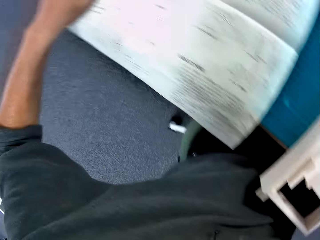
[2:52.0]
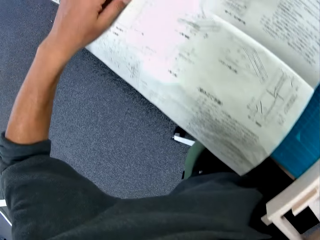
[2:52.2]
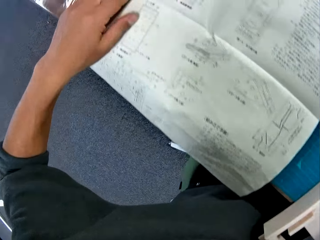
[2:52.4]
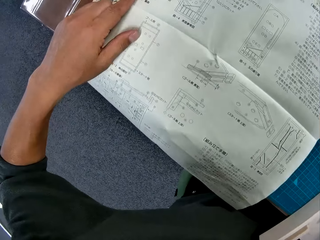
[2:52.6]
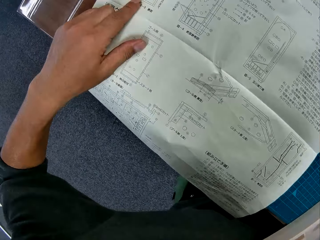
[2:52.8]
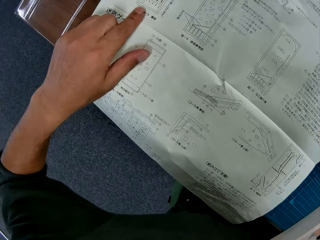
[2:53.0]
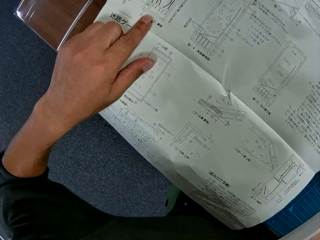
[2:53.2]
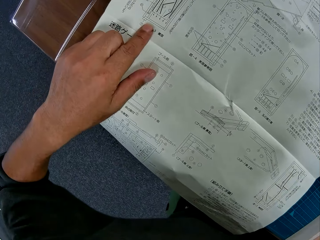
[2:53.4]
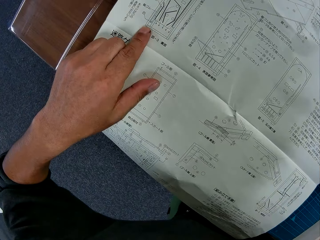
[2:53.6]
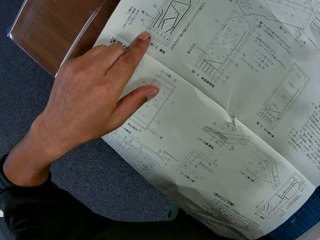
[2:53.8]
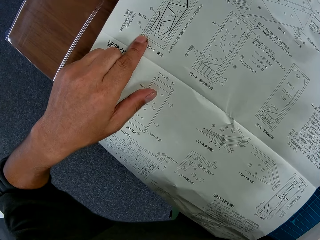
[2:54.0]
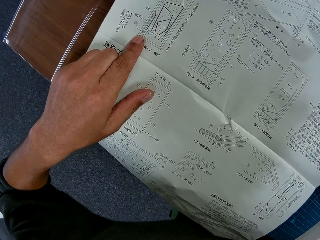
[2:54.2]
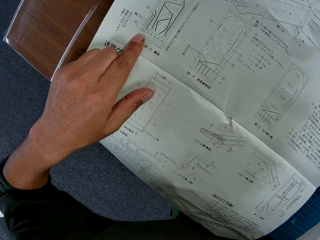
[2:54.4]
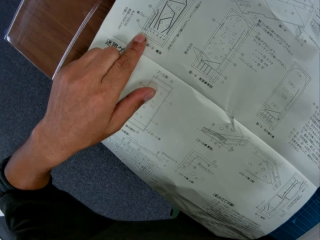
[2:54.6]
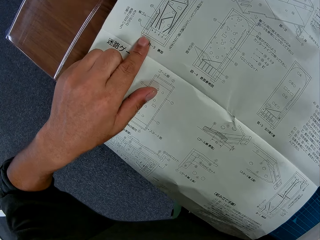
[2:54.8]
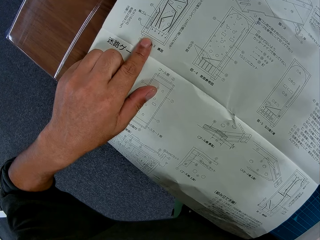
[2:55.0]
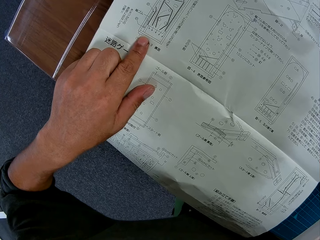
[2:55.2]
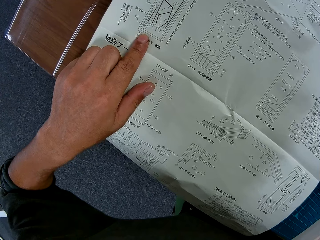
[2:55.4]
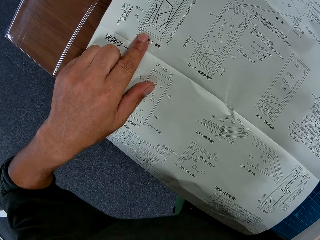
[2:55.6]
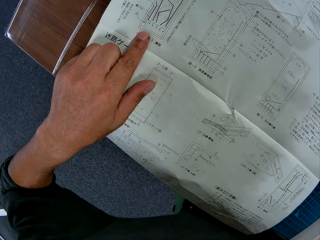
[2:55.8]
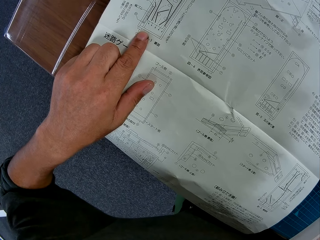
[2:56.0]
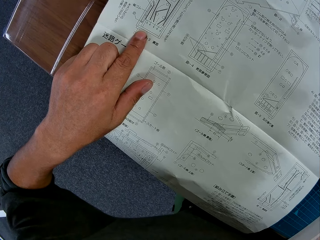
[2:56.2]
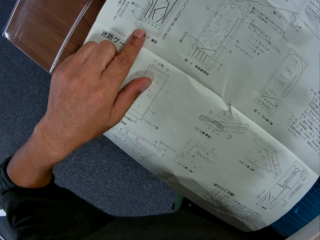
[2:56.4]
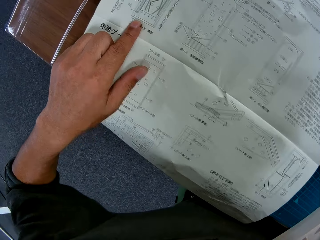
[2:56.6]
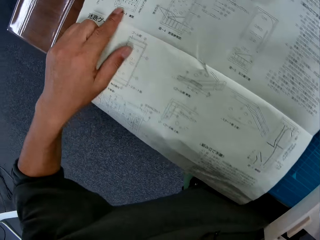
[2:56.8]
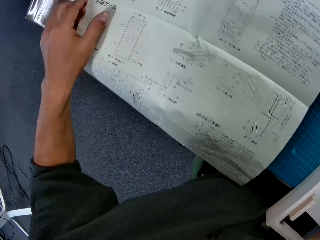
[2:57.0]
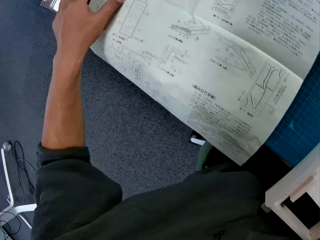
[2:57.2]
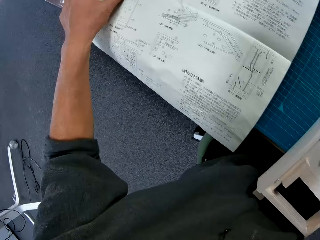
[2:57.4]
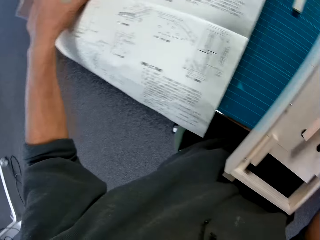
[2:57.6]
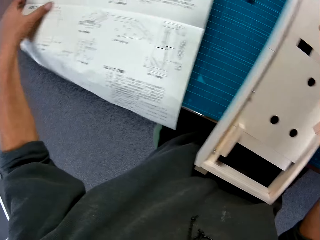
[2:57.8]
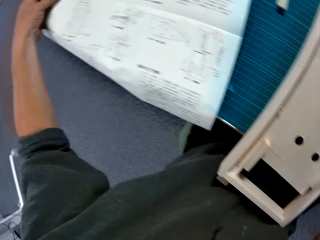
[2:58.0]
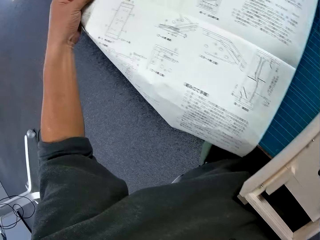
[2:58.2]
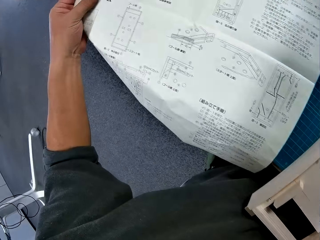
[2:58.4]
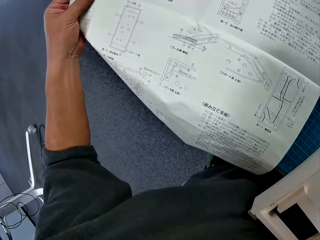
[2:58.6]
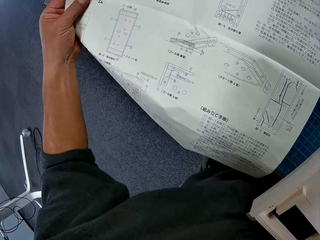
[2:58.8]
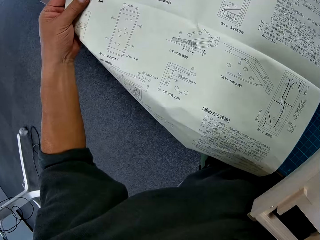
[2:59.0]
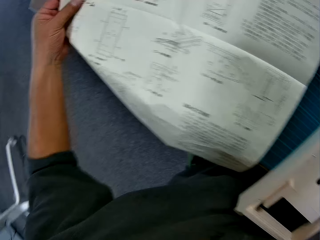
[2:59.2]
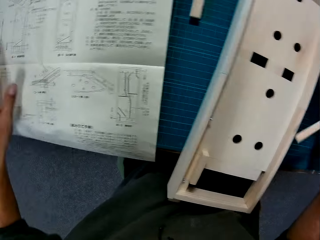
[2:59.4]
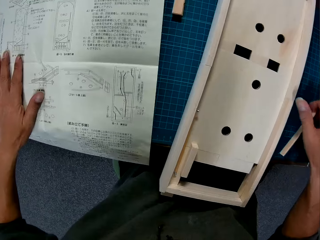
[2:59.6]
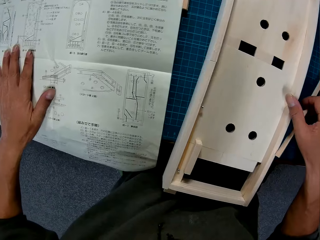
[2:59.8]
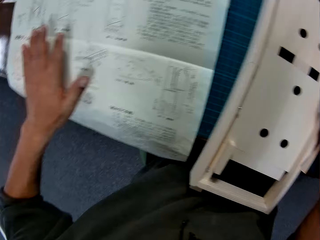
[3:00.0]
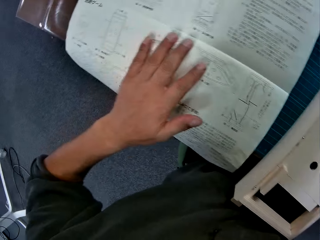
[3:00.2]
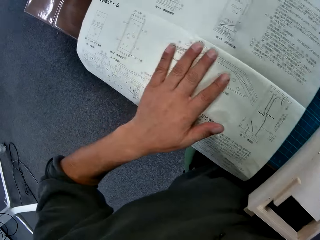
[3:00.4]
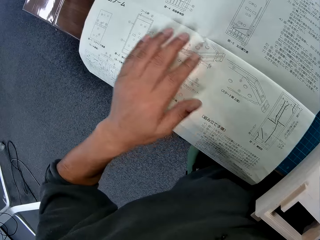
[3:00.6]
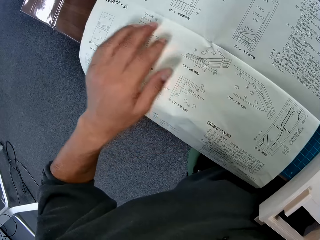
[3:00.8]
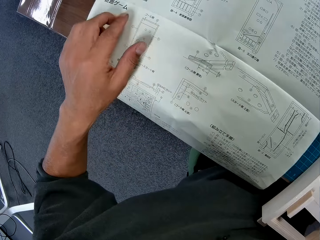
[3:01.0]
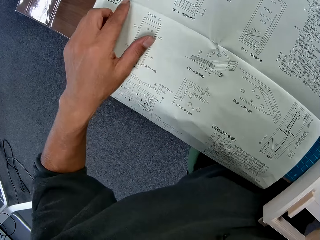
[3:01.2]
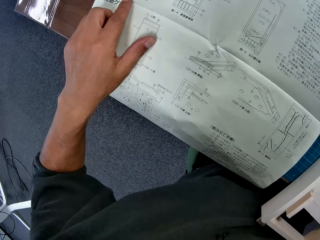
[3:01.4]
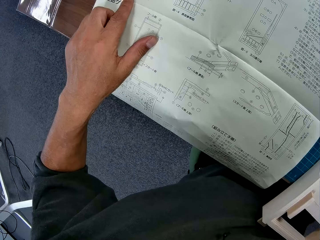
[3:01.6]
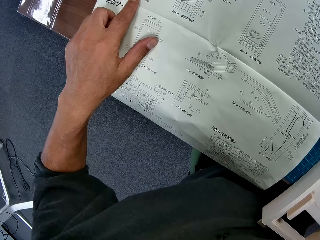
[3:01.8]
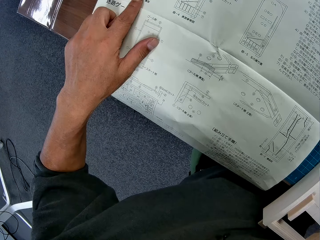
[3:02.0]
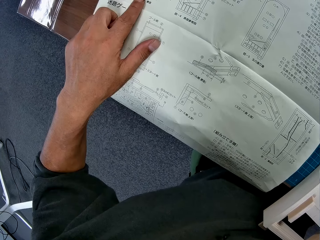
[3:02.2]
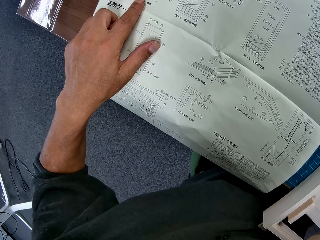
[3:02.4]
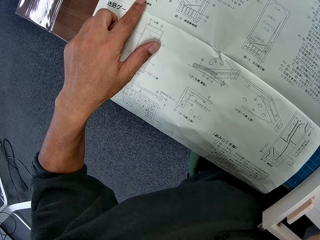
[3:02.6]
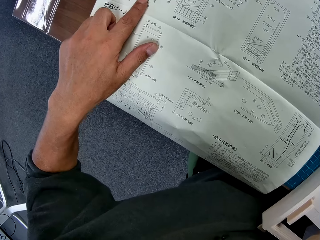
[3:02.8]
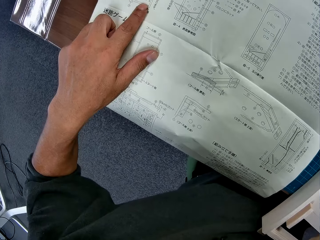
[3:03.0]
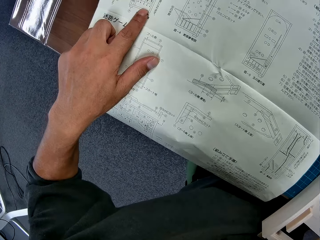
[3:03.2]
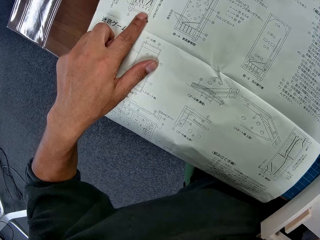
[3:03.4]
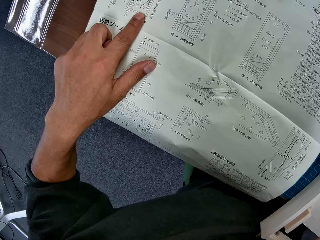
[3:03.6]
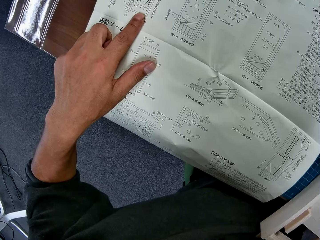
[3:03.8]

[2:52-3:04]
The camera wearer reads the manual.

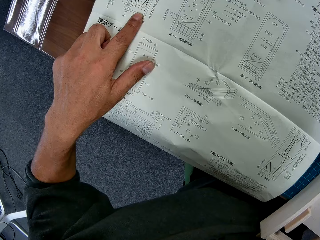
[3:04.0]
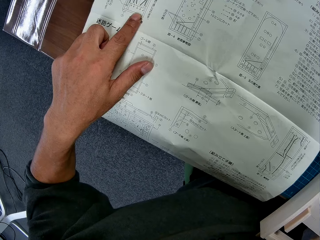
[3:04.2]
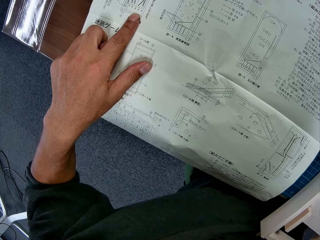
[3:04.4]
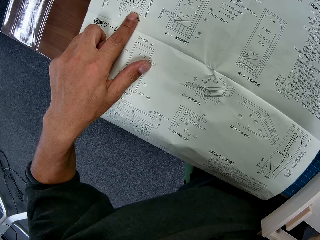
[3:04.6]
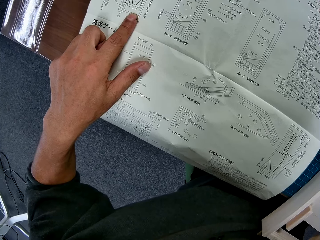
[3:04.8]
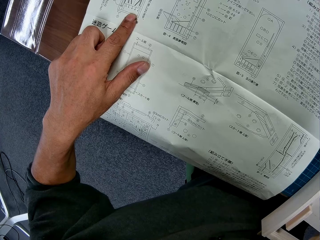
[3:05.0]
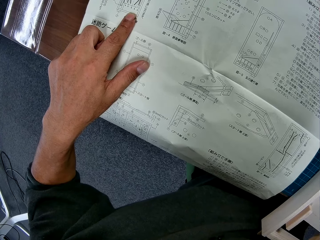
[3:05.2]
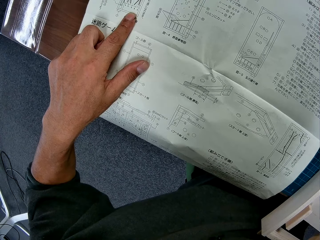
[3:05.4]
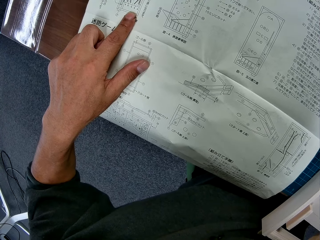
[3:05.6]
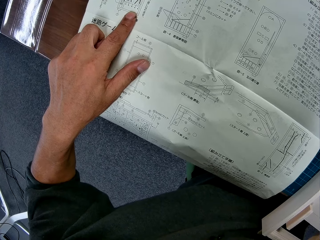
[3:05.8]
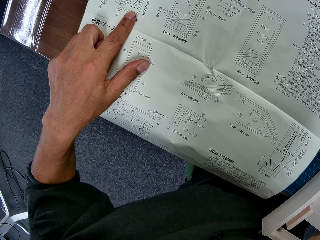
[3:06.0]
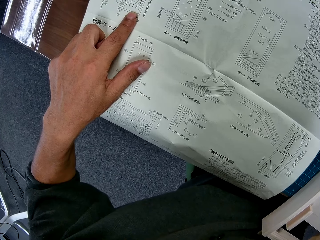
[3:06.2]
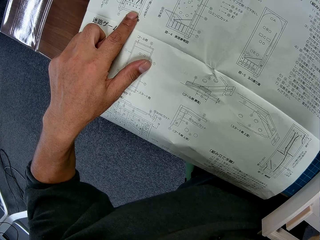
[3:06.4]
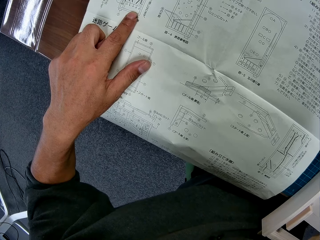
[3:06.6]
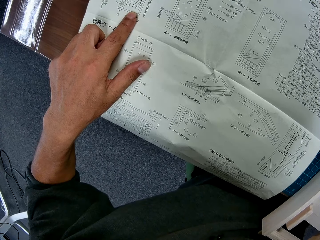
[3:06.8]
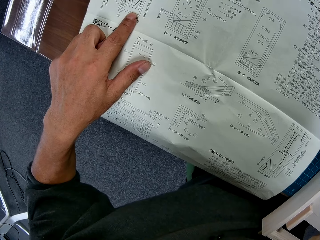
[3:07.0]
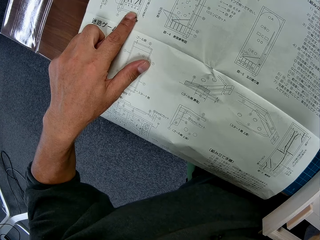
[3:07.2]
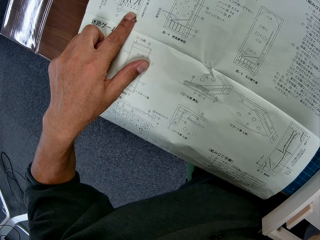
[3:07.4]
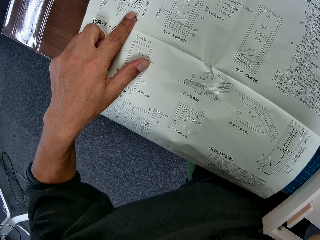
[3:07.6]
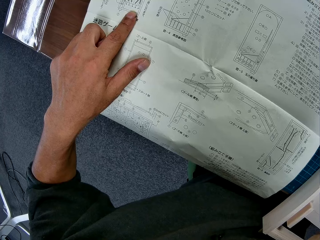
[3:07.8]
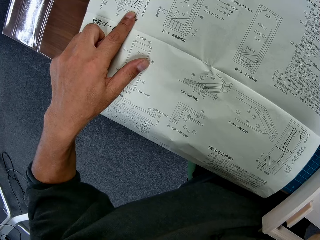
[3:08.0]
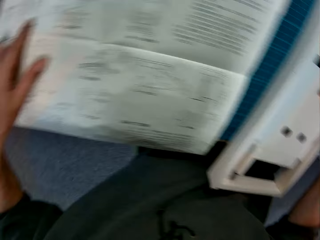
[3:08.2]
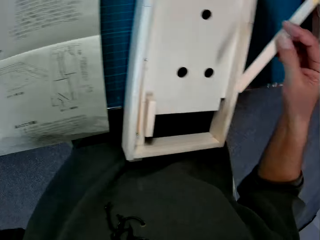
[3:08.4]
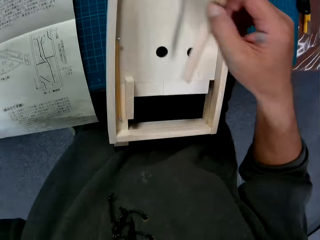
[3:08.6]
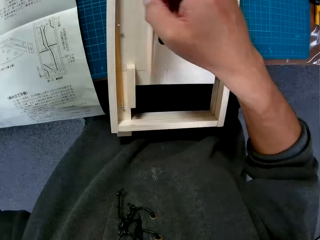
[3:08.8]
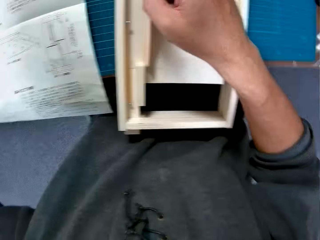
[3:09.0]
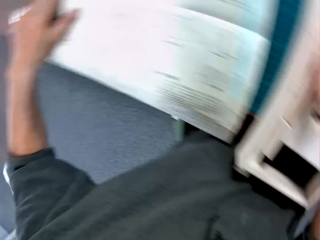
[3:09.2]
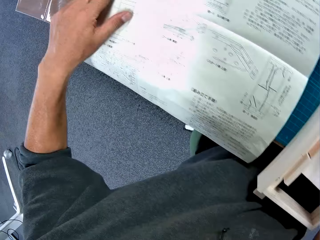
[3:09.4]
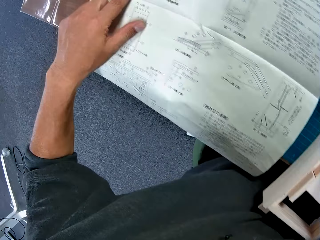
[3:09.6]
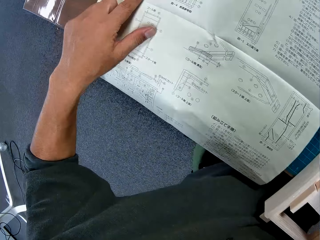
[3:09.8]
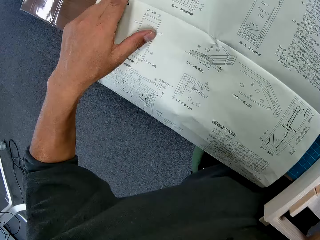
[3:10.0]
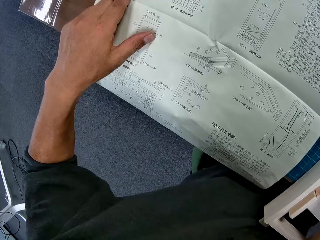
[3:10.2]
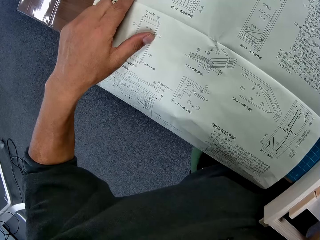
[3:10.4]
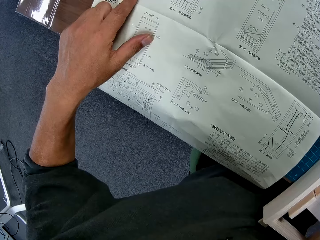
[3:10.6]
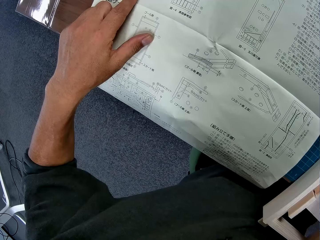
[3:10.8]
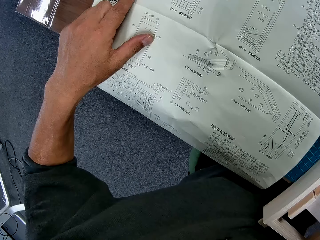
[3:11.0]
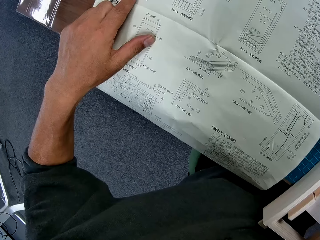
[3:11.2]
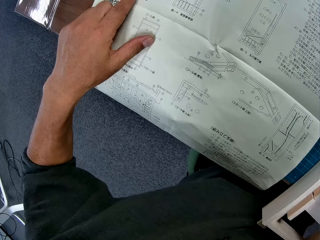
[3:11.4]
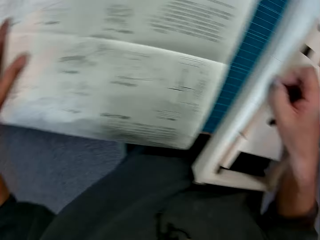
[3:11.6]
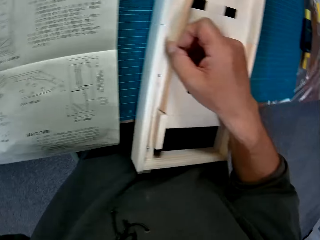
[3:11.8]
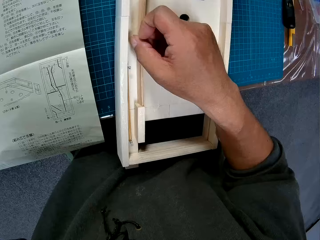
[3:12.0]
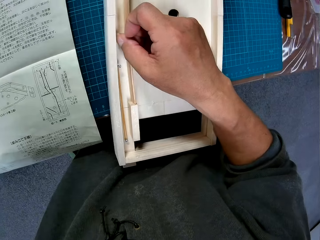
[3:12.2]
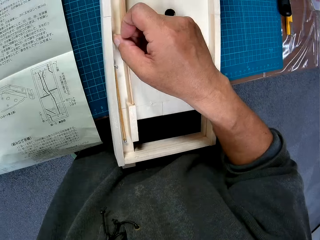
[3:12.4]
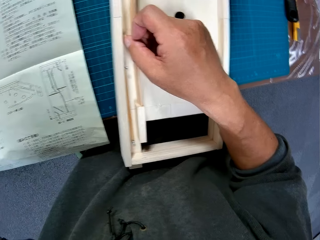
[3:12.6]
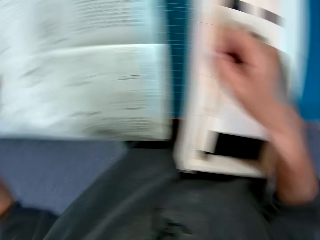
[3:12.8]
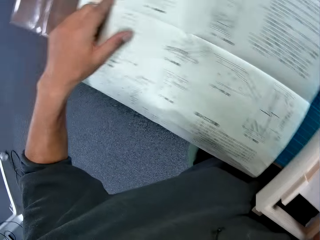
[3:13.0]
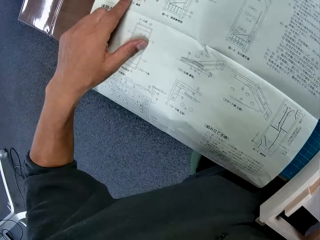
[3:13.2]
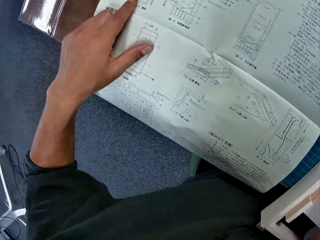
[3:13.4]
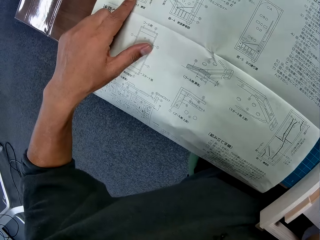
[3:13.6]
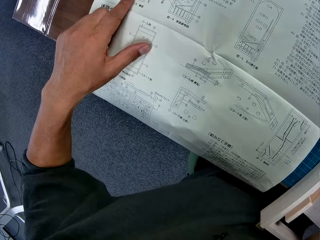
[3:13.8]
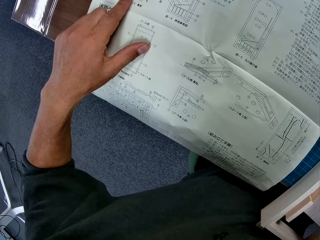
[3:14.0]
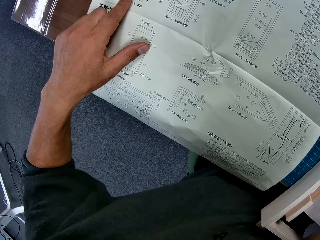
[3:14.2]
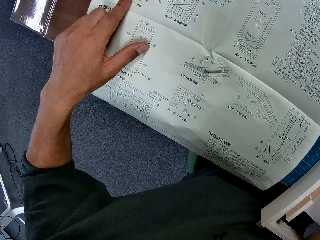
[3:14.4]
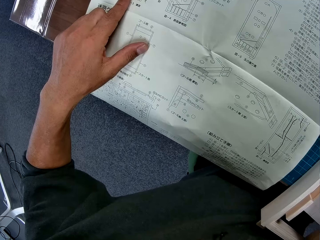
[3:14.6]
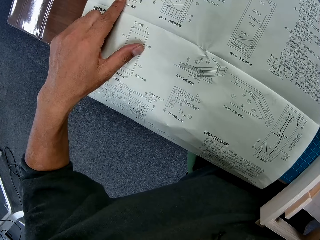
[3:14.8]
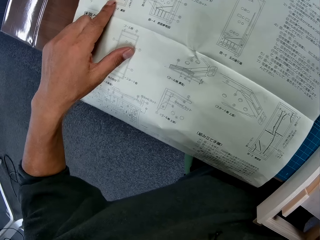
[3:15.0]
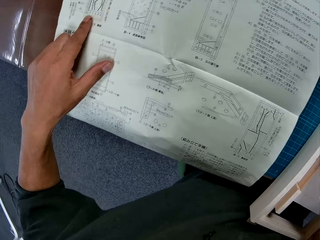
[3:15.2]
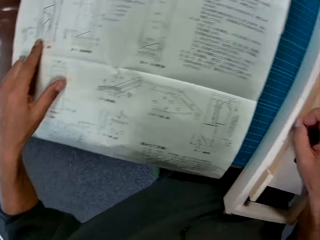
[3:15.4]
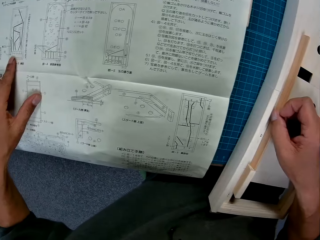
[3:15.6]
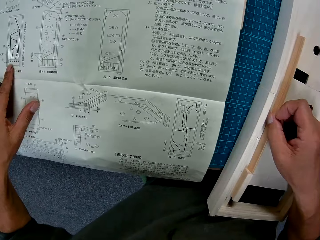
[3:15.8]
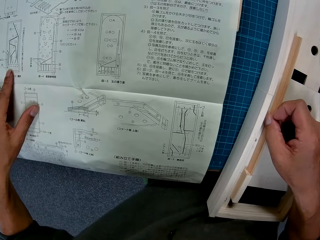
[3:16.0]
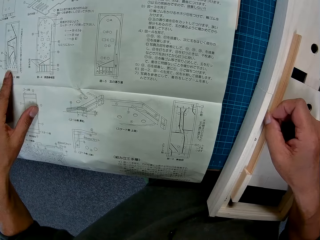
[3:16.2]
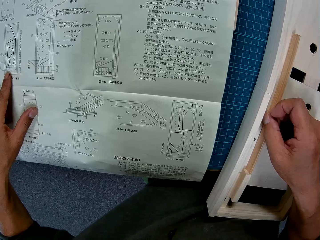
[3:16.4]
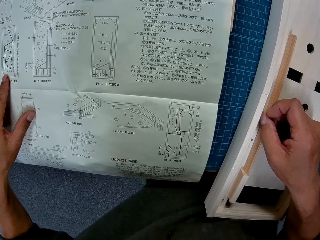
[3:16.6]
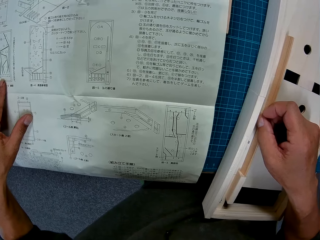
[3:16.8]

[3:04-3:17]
The camera wearer looks at the wooden object. He places the wooden piece in his right hand on a wooden piece on the blue sheet. He glances at the instruction manual. He looks at the wooden object and reads the manual.
